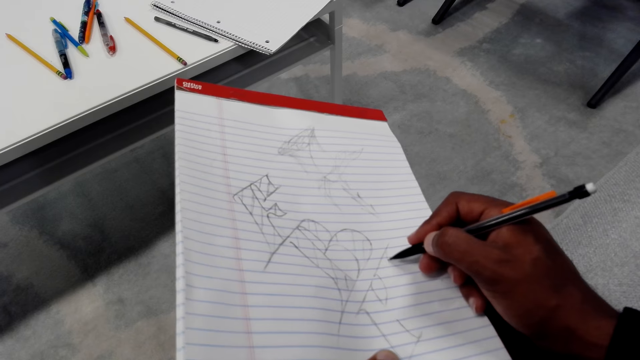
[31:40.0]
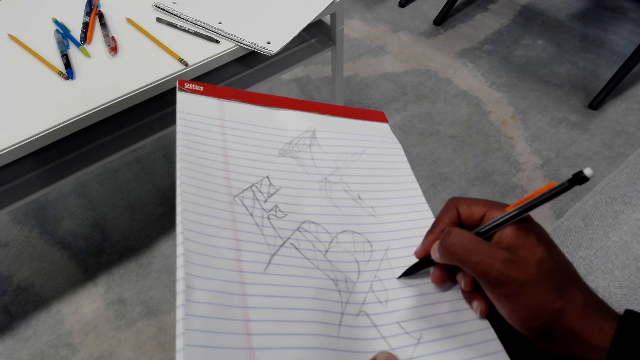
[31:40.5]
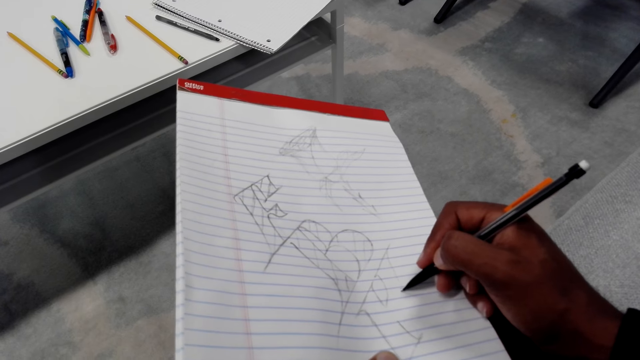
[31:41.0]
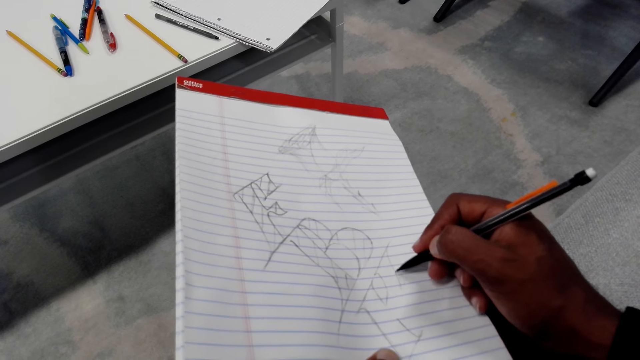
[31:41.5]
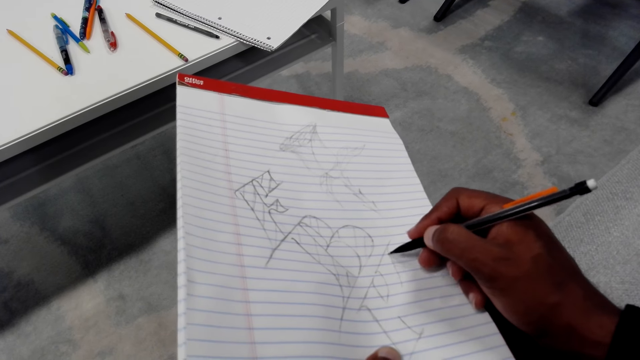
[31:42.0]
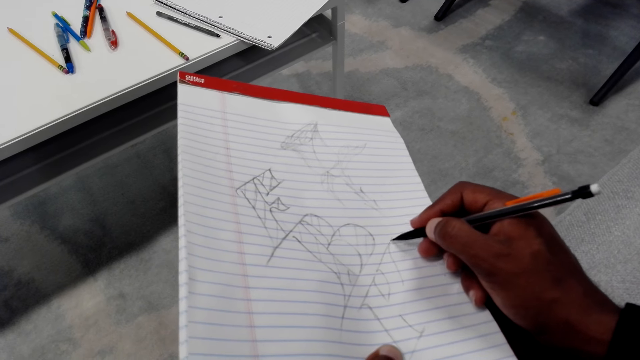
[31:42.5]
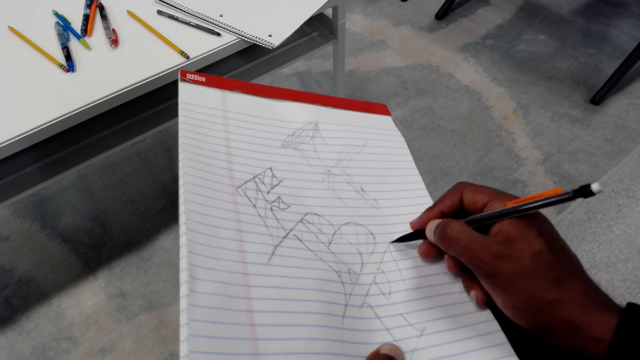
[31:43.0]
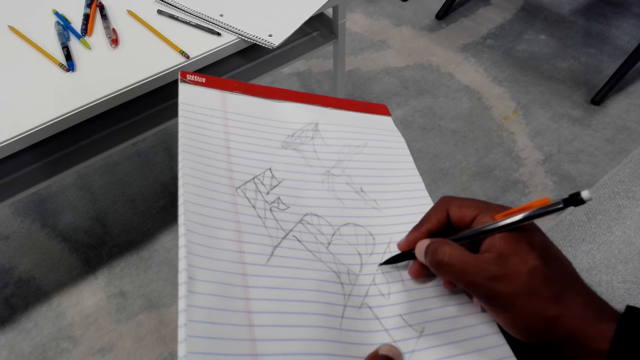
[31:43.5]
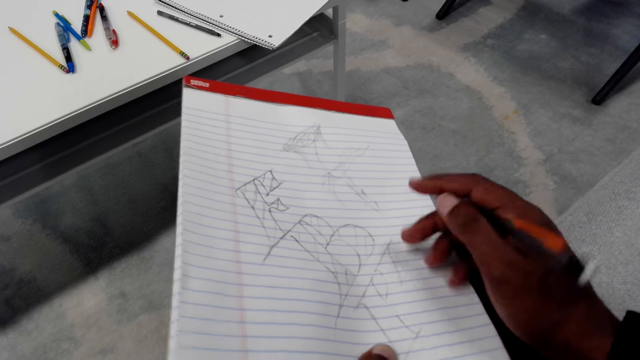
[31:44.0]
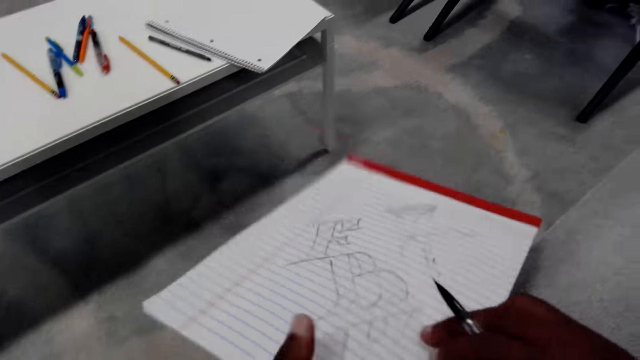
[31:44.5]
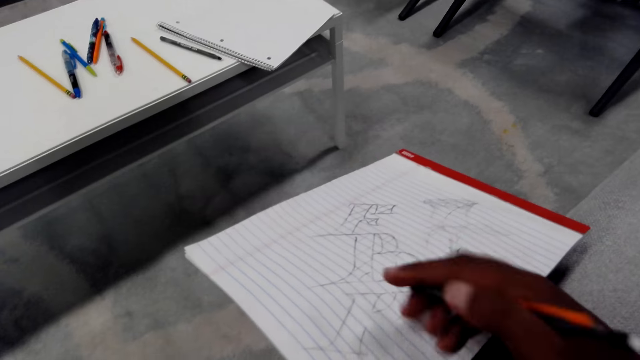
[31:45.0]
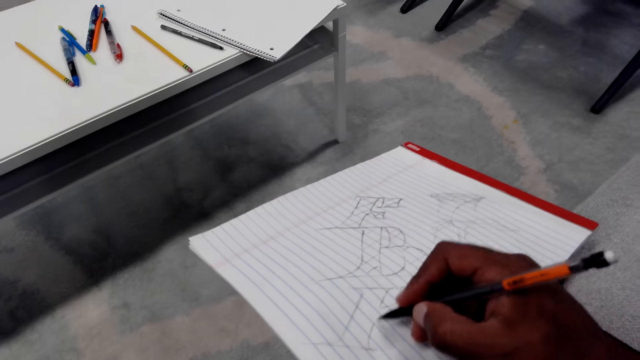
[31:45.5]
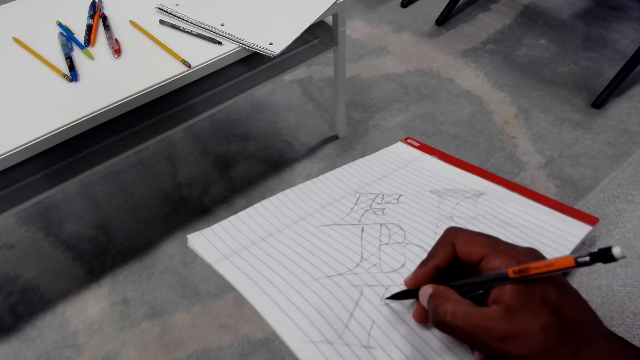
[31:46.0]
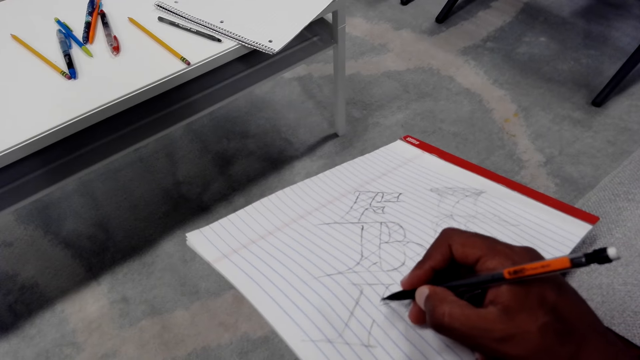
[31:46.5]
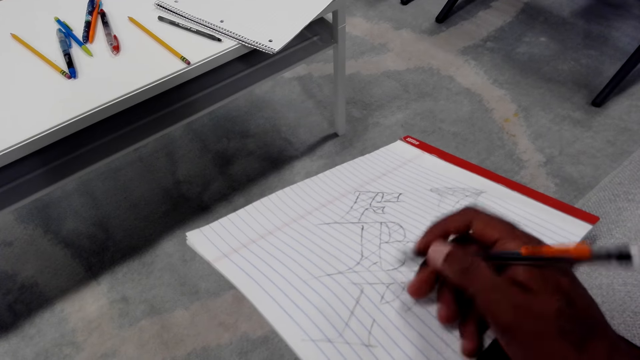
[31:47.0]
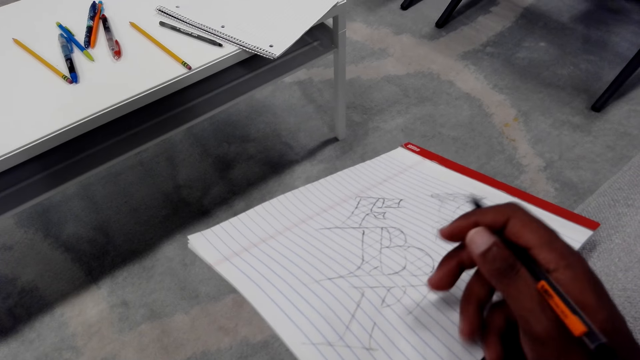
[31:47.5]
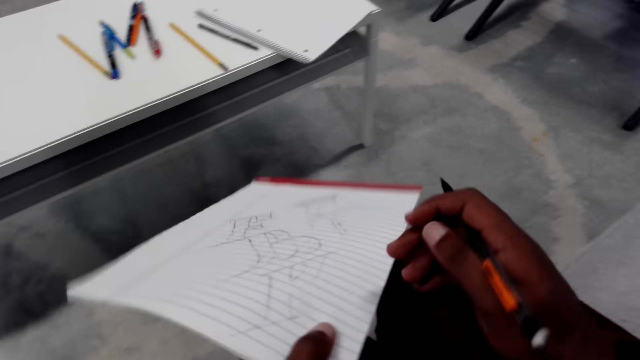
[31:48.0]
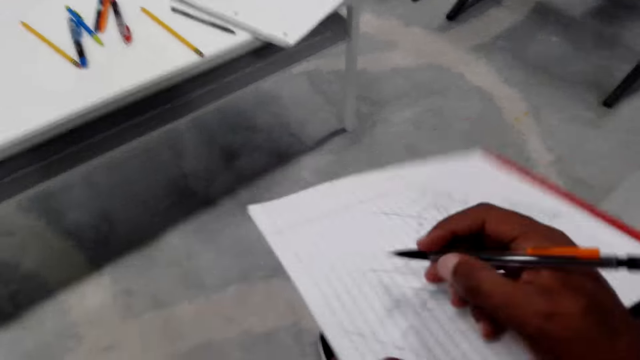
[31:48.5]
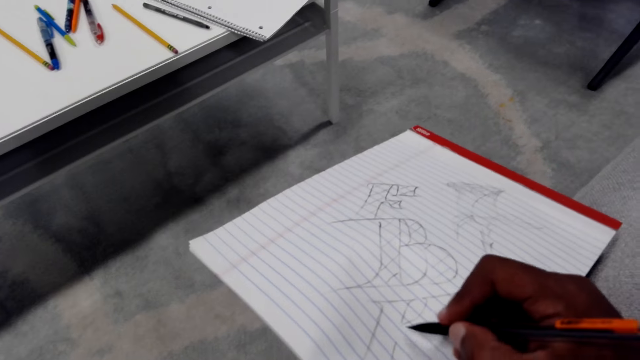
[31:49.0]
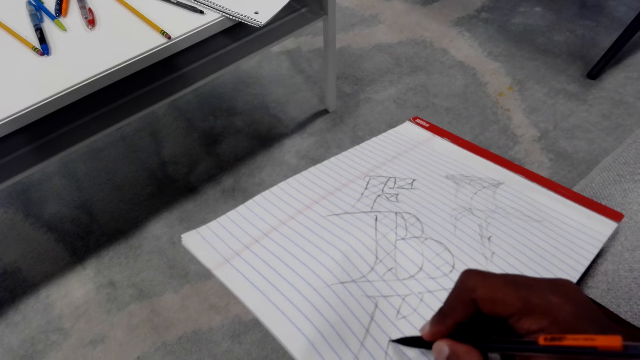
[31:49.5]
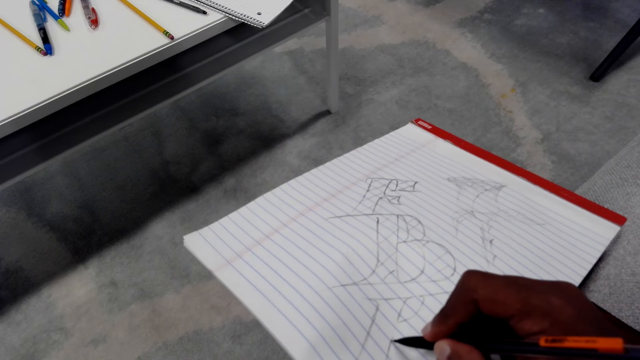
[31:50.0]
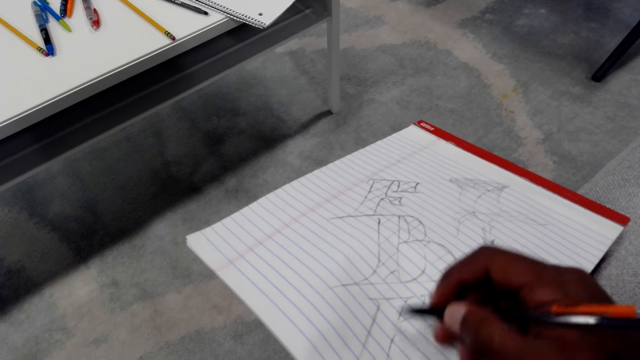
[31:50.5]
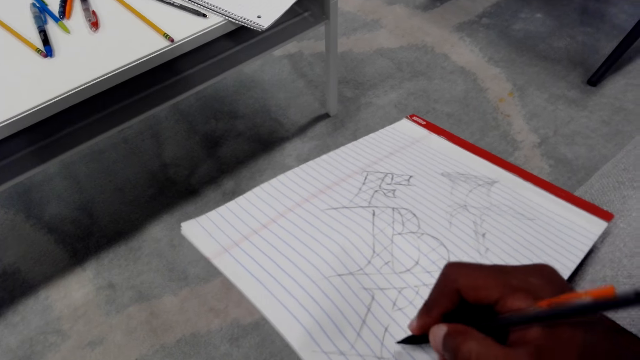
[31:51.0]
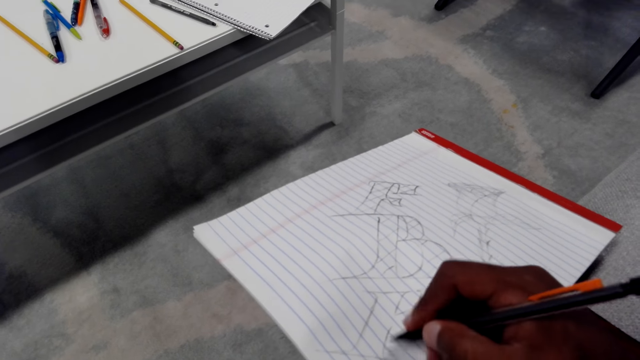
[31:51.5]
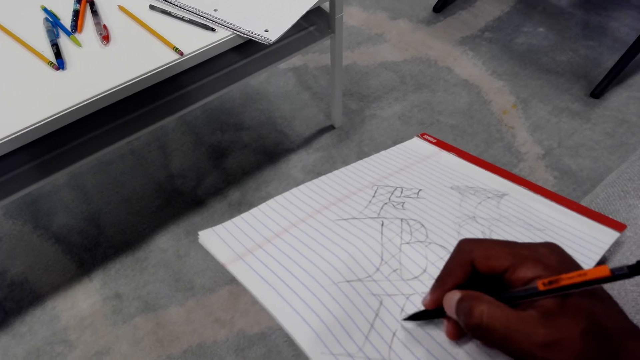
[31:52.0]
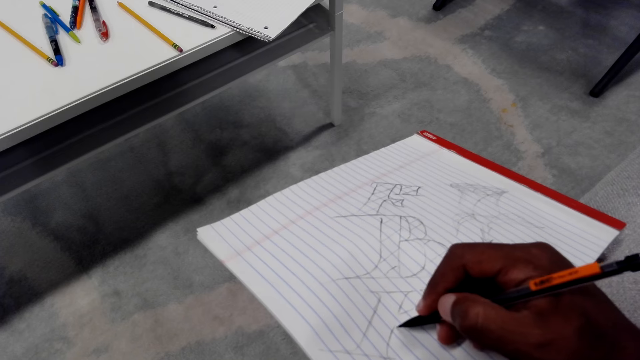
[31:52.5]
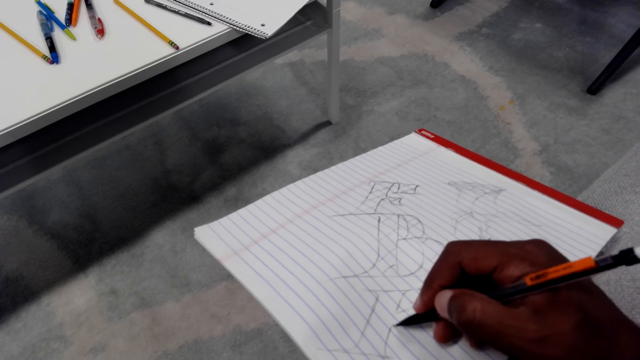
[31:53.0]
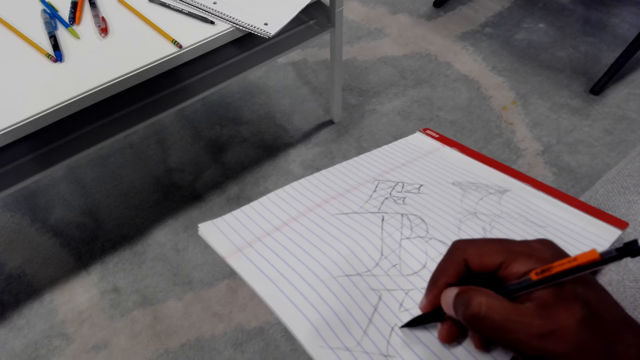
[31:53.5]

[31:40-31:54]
The camera wearer turns the book. They draw on the paper with a pencil. They wipe on the drawing paper. They move the book. They draw on the paper with the pencil.

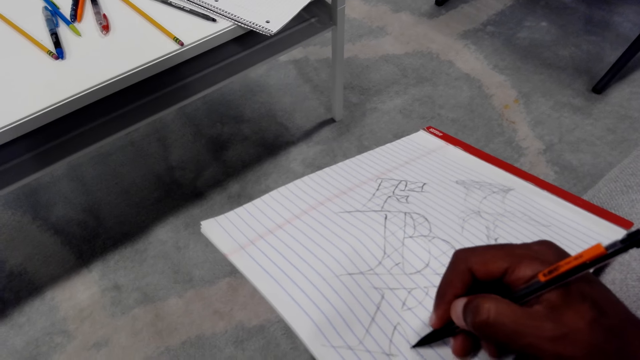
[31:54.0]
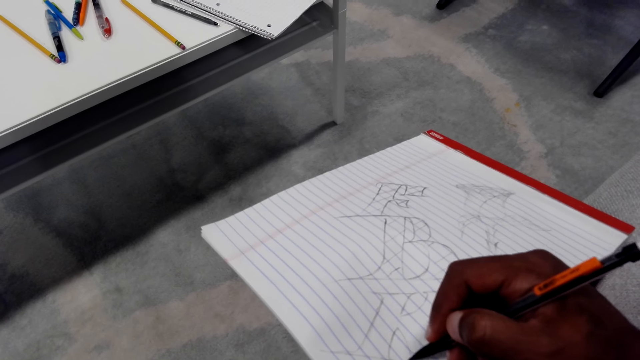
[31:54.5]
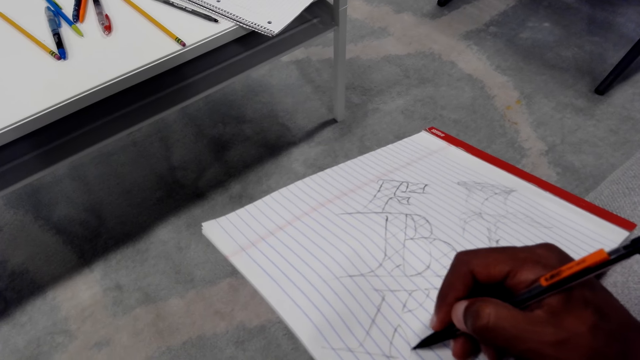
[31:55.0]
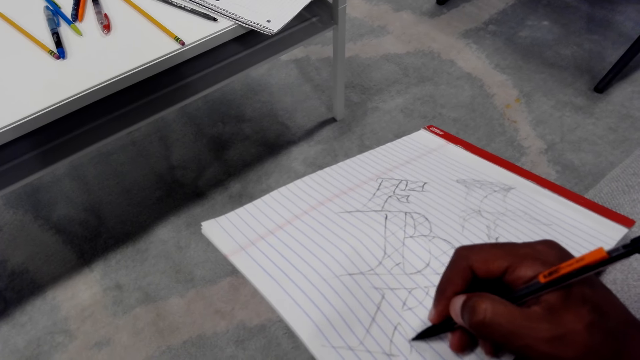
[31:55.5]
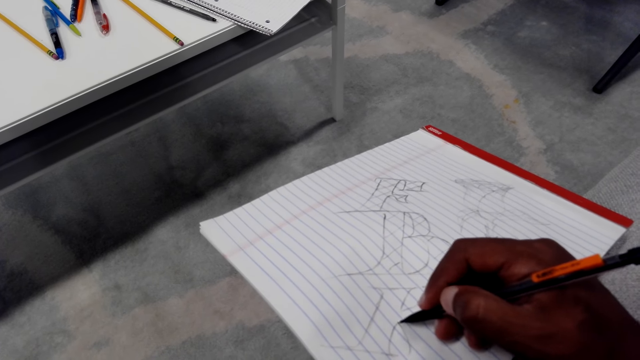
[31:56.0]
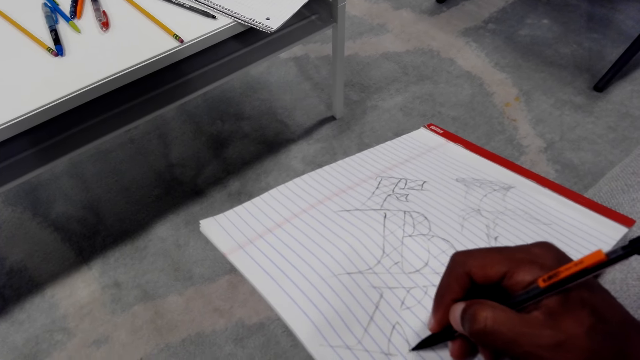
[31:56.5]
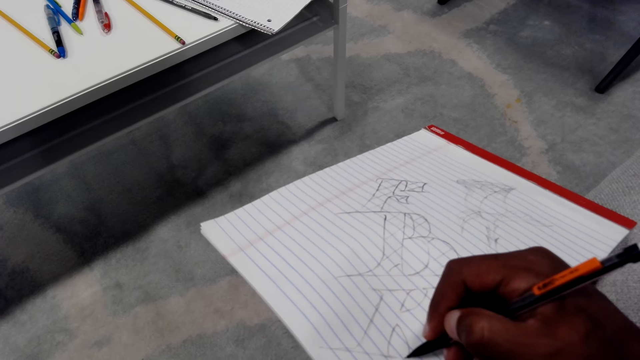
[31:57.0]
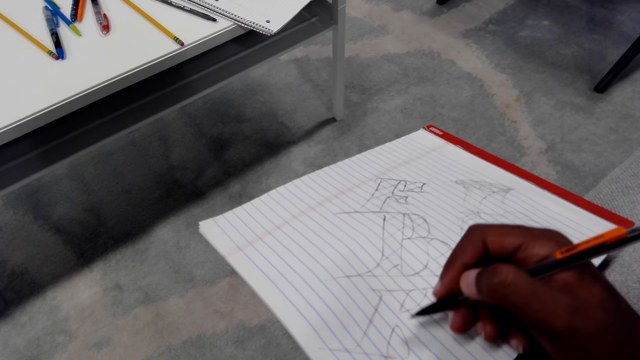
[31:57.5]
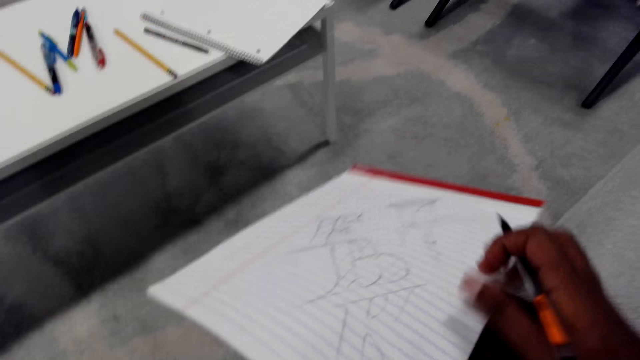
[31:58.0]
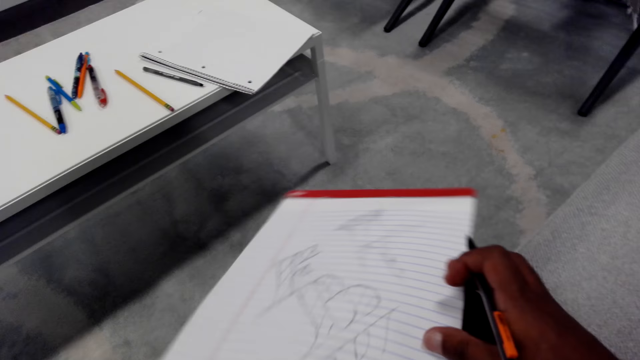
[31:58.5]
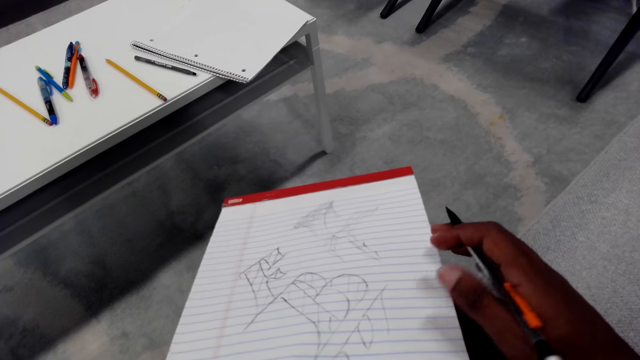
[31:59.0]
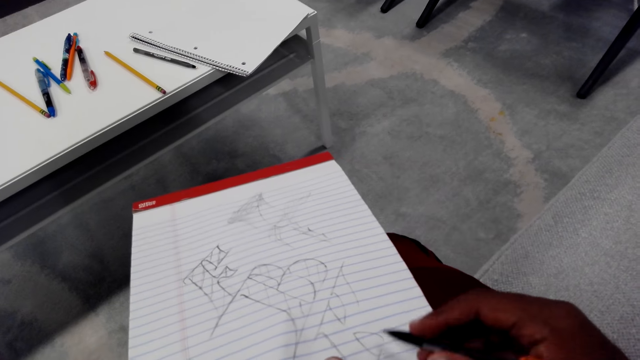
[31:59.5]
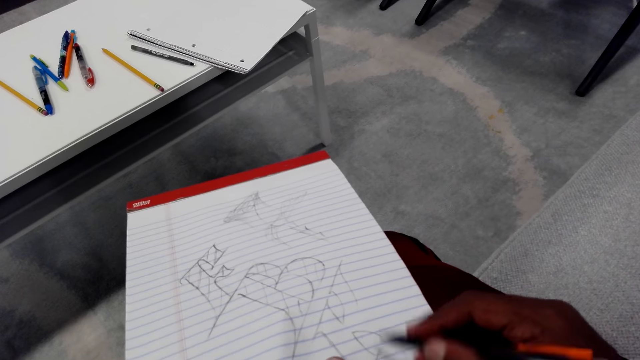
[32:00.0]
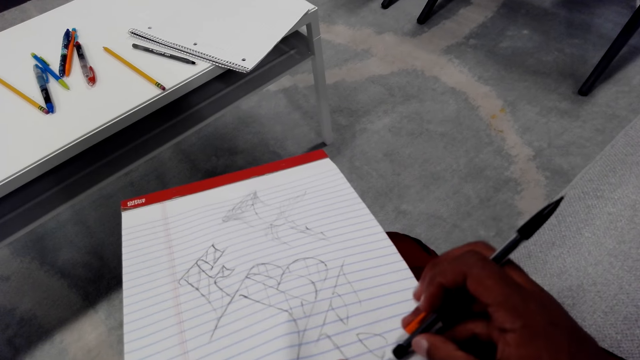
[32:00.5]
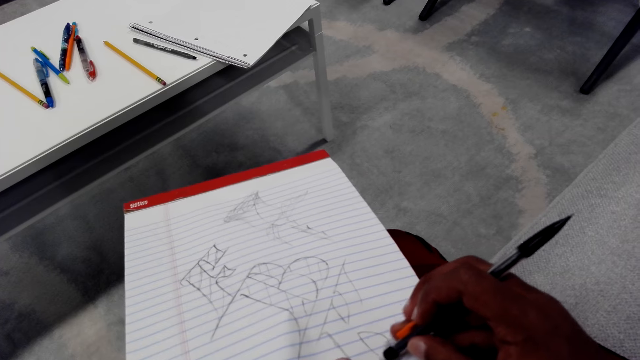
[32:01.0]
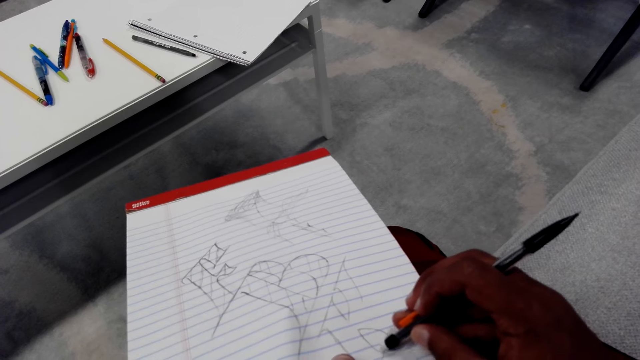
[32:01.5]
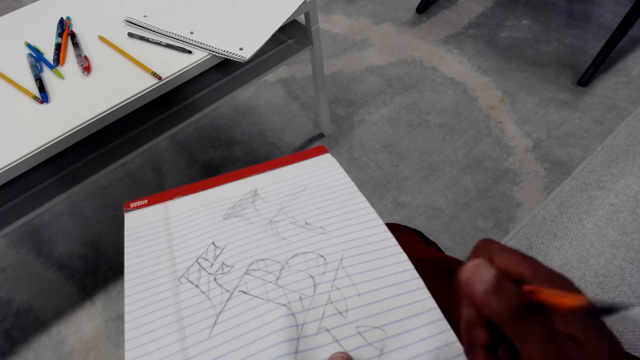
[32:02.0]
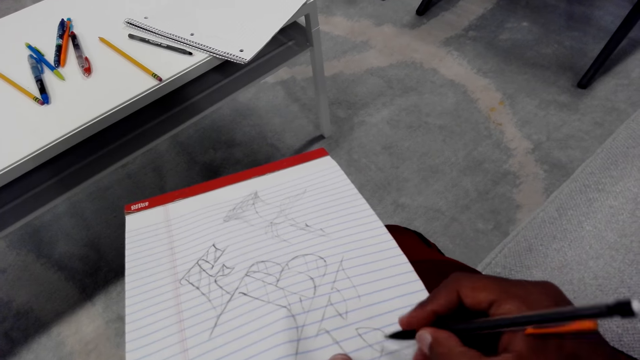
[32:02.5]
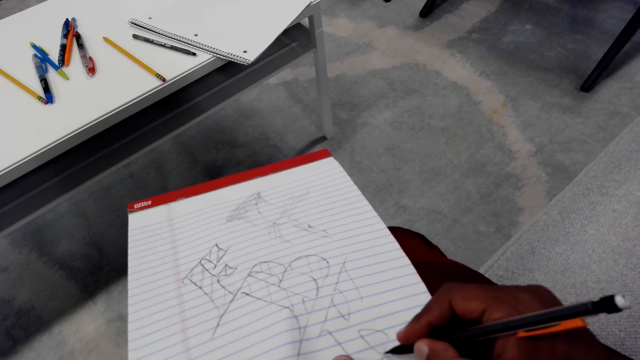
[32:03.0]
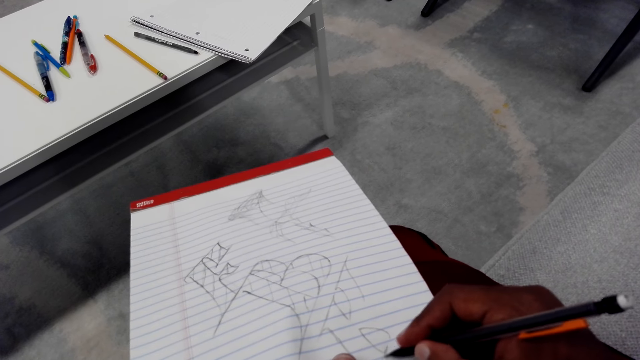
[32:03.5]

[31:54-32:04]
The camera wearer turns the drawing paper. They erase the drawing. They draw on the paper with a pencil.
